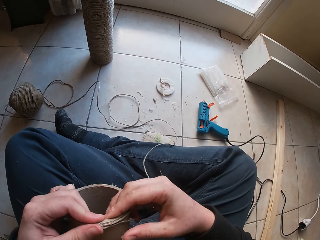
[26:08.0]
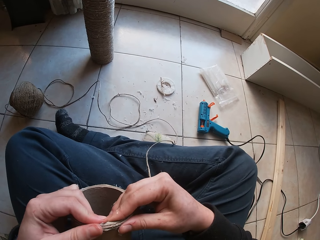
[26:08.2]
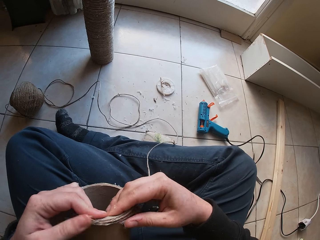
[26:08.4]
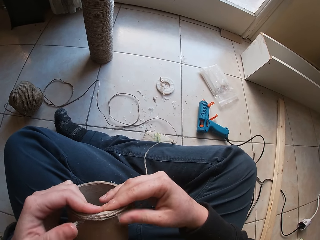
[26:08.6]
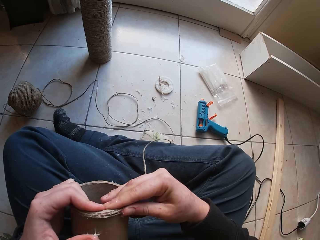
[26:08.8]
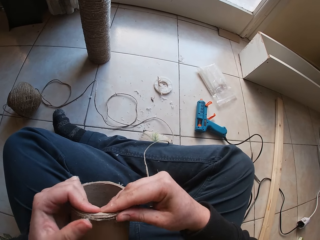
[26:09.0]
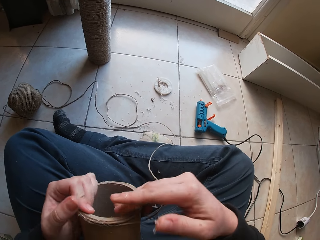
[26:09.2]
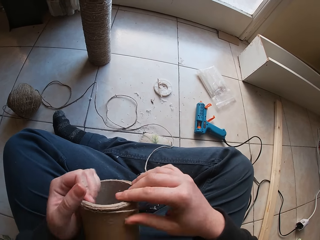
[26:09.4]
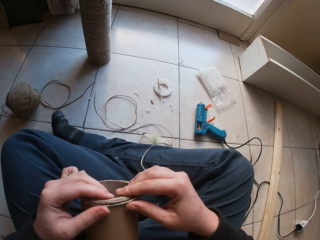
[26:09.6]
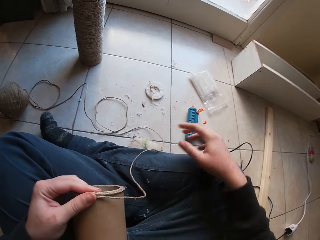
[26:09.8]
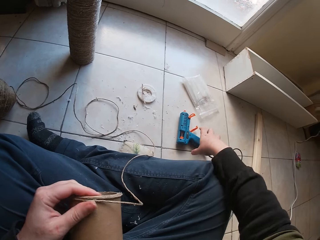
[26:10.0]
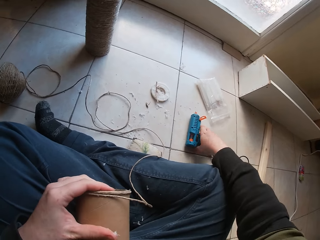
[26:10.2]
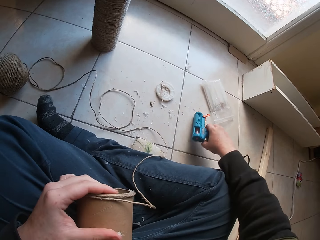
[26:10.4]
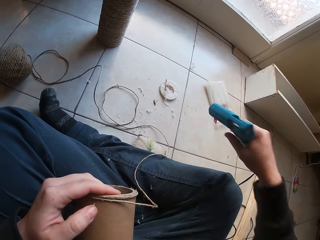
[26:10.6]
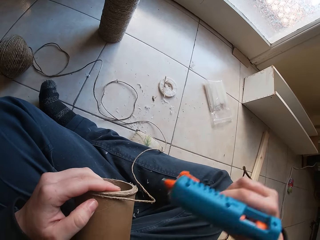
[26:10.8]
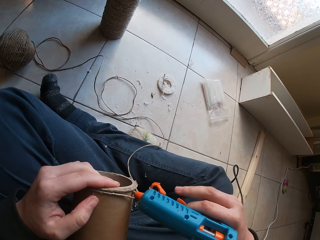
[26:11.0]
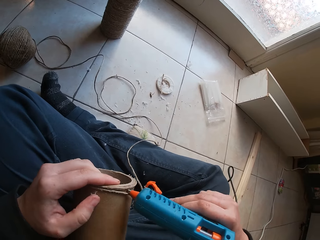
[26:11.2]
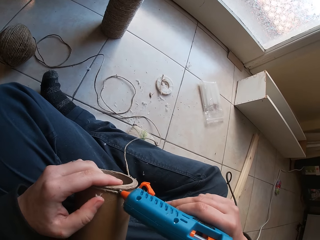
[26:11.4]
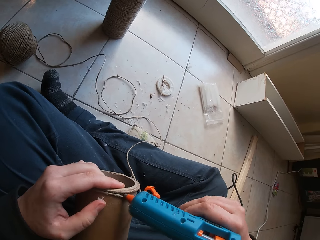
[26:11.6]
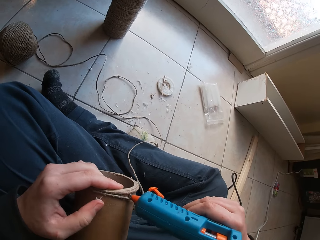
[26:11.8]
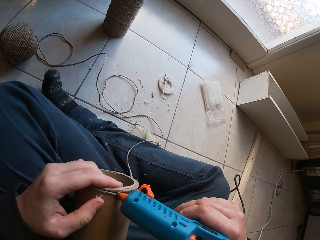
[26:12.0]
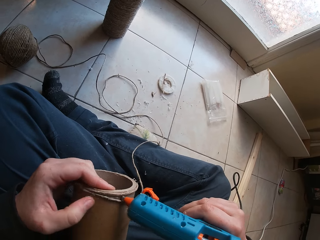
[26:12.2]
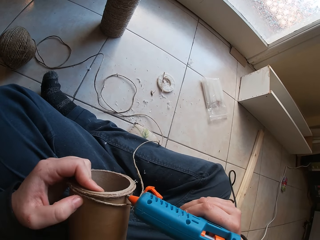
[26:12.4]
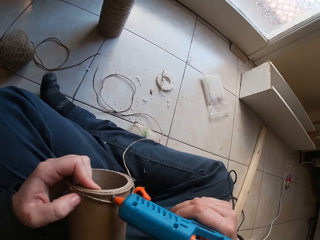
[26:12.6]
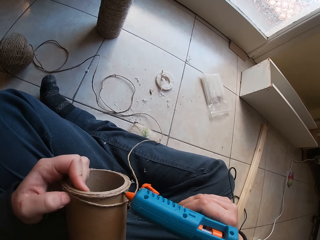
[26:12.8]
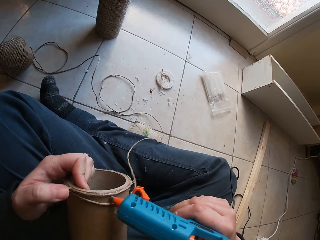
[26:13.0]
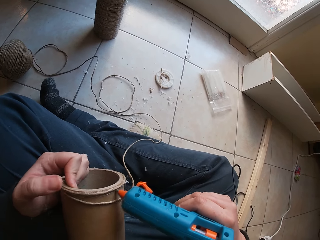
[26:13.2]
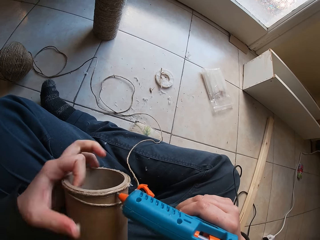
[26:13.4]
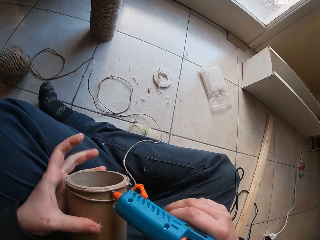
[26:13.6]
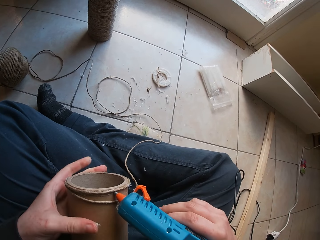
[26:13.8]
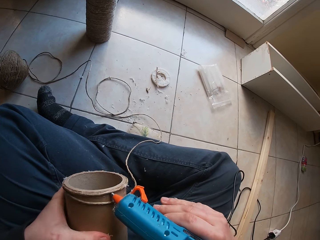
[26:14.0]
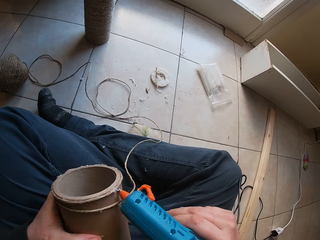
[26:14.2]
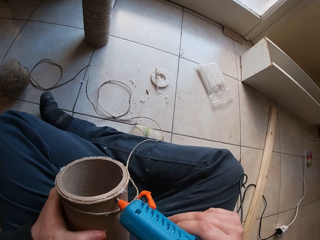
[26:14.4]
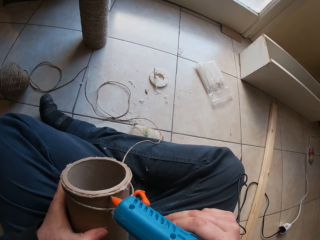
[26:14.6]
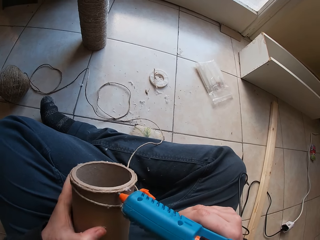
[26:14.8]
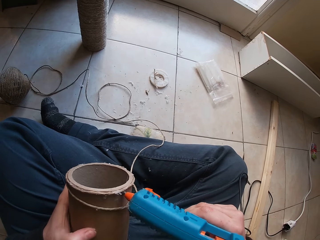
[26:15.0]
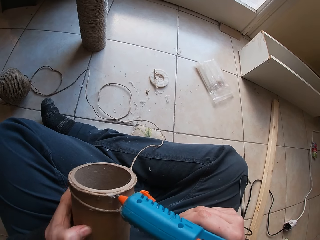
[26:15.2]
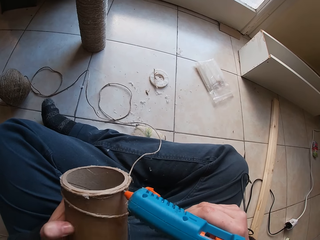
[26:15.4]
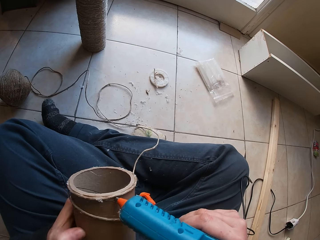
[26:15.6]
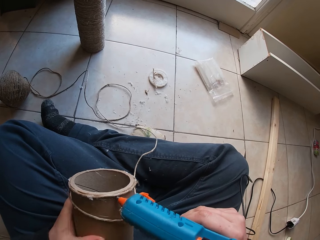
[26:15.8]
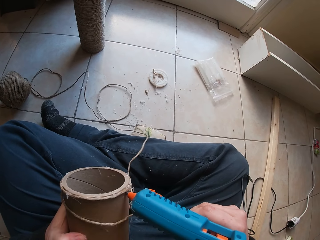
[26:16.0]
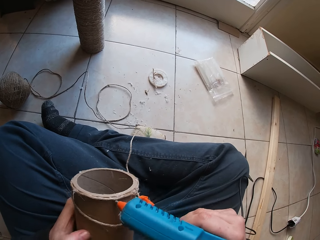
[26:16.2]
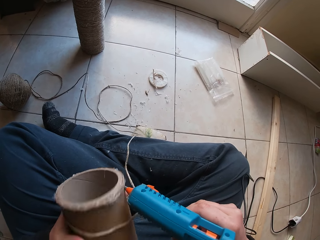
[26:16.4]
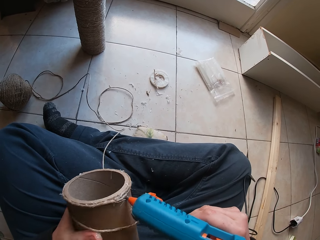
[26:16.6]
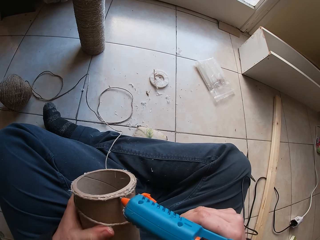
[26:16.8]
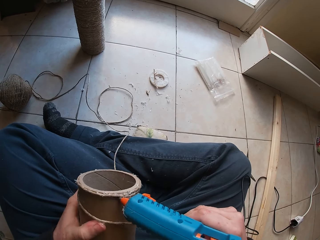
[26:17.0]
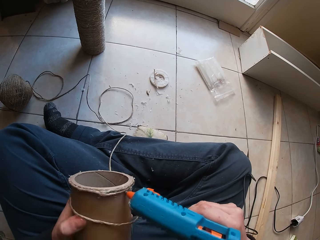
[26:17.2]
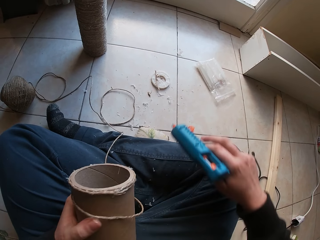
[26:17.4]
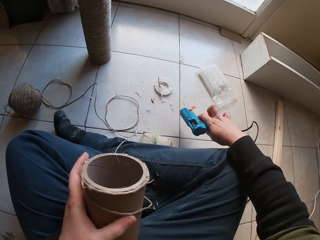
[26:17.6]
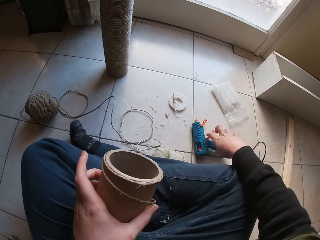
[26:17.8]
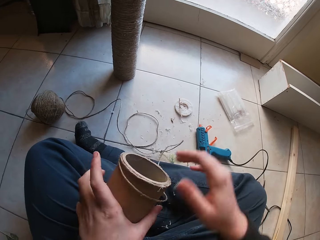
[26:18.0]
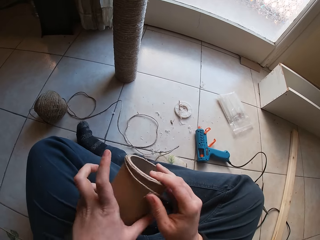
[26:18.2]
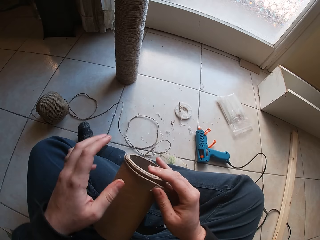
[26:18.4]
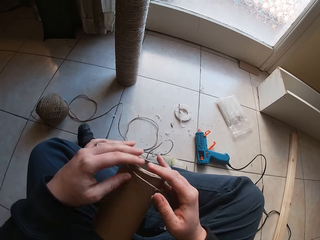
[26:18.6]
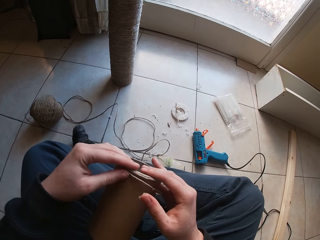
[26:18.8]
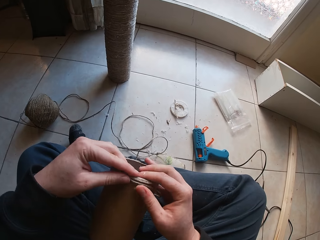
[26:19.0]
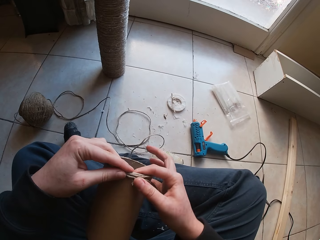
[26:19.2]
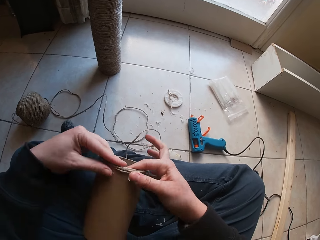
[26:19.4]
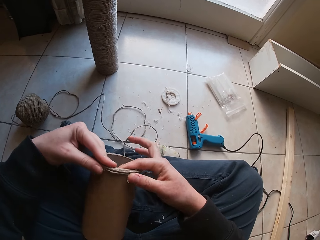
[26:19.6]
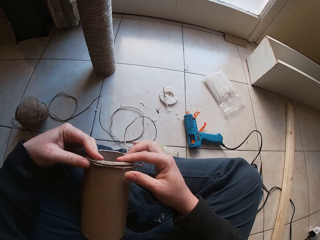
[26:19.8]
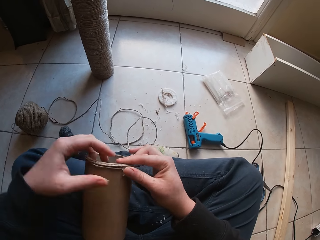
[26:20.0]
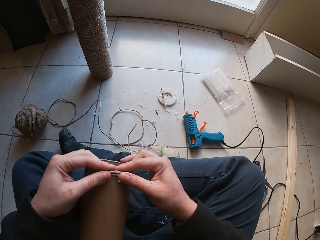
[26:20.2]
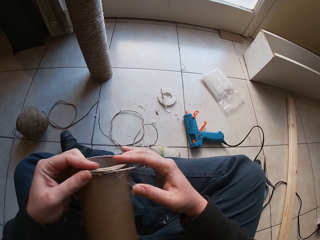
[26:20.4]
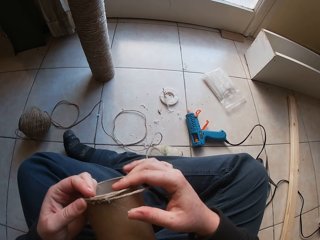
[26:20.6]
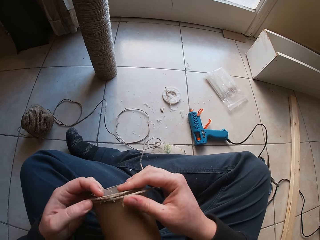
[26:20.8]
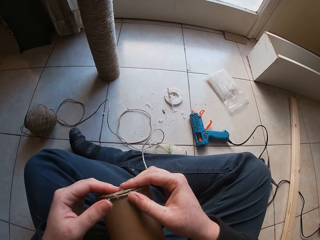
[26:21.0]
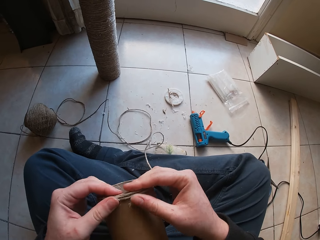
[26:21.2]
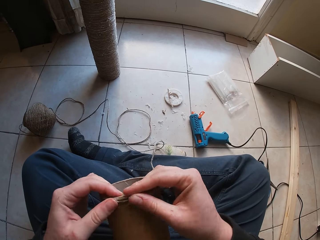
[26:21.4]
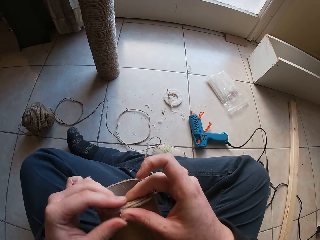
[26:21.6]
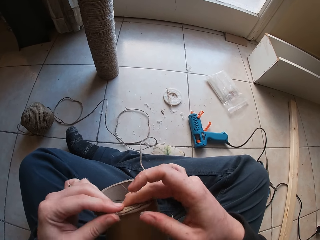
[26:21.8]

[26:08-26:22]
The camera wearer picks up the glue gun on the floor with her right hand. She puts the glue on the cardboard tube in her left hand with the glue gun in her right hand. She drops the glue gun on the floor with her right hand. She wraps the yarn around the cardboard tube in her left hand with her right hand.

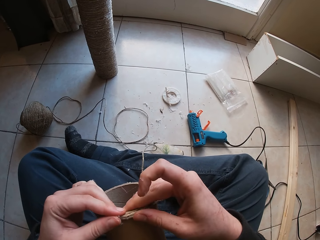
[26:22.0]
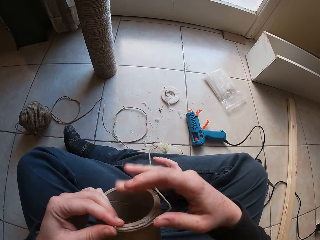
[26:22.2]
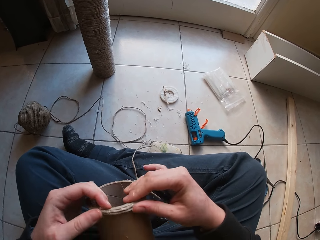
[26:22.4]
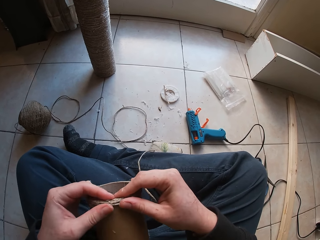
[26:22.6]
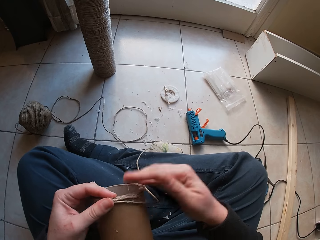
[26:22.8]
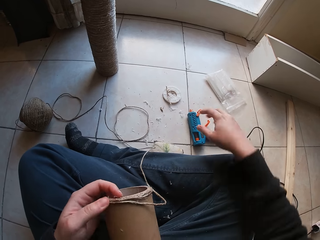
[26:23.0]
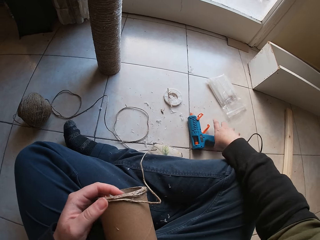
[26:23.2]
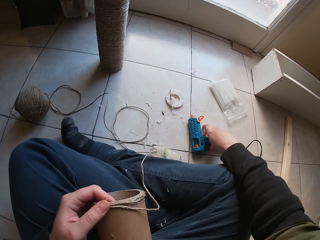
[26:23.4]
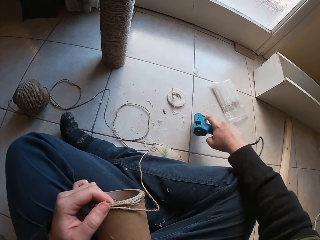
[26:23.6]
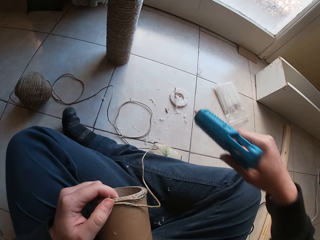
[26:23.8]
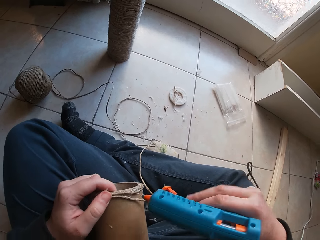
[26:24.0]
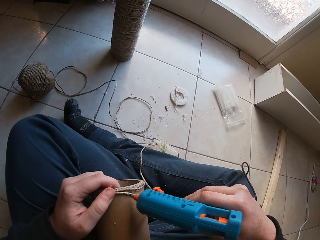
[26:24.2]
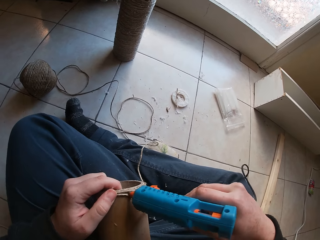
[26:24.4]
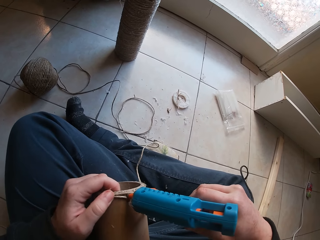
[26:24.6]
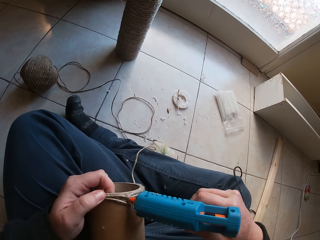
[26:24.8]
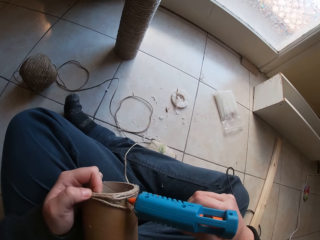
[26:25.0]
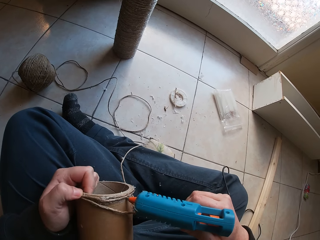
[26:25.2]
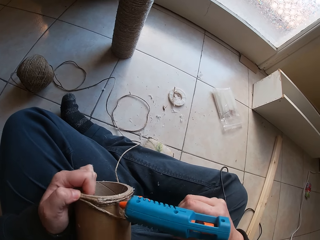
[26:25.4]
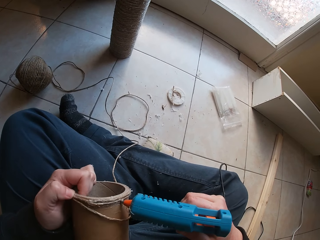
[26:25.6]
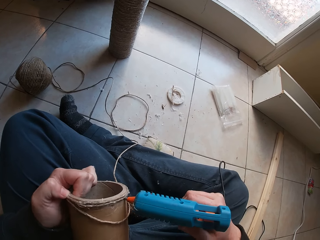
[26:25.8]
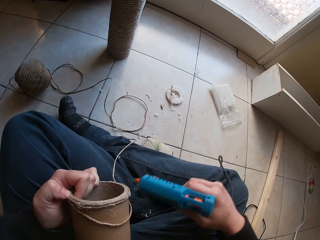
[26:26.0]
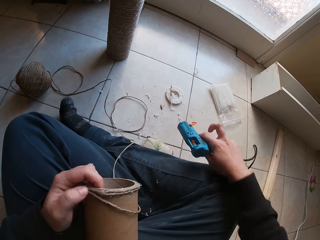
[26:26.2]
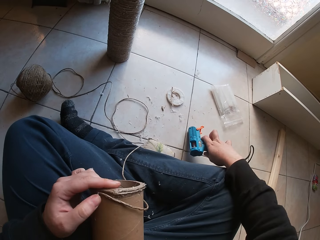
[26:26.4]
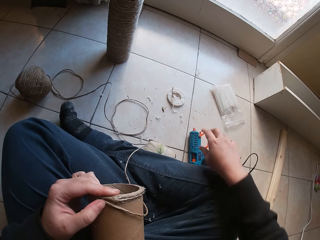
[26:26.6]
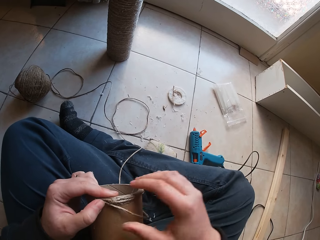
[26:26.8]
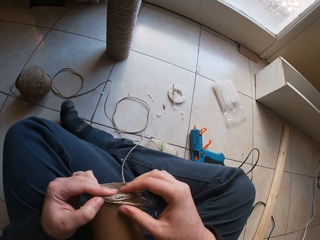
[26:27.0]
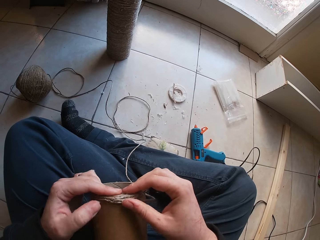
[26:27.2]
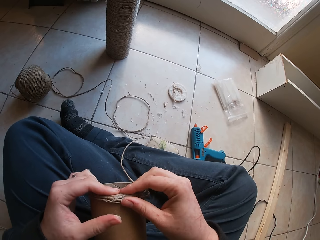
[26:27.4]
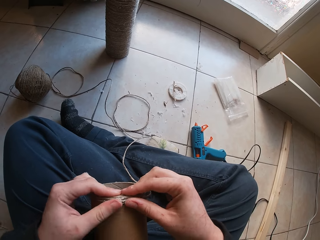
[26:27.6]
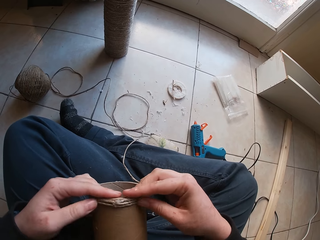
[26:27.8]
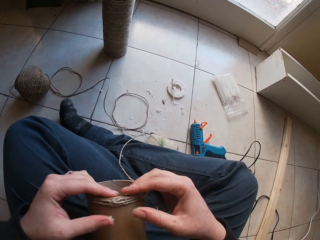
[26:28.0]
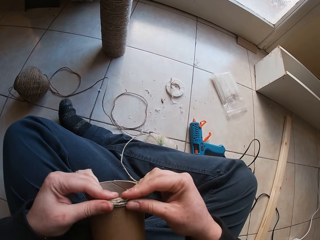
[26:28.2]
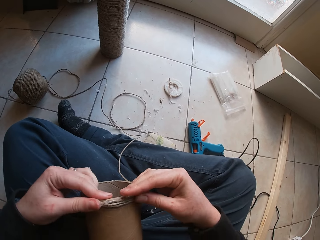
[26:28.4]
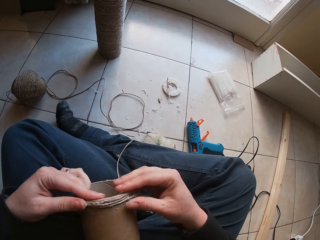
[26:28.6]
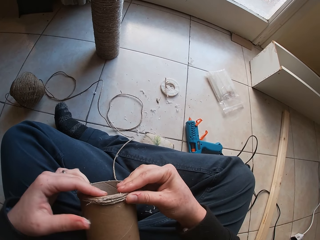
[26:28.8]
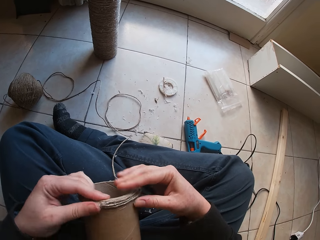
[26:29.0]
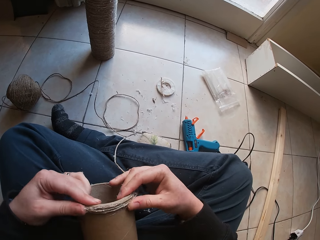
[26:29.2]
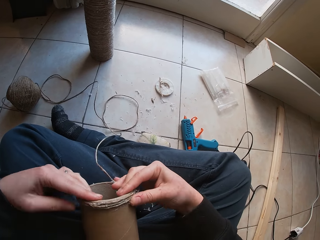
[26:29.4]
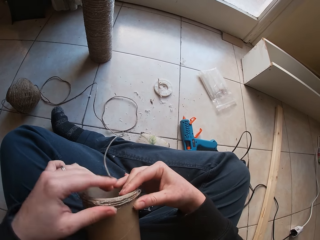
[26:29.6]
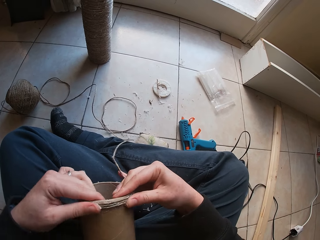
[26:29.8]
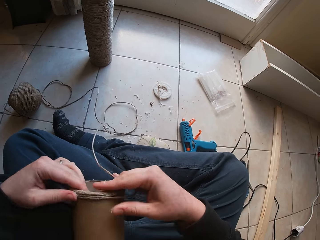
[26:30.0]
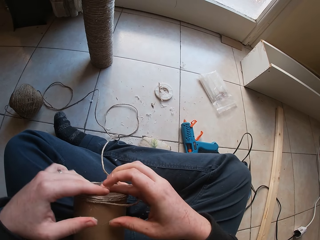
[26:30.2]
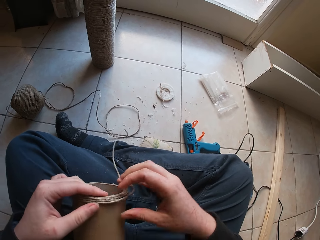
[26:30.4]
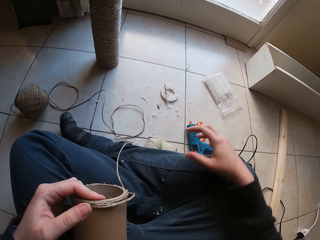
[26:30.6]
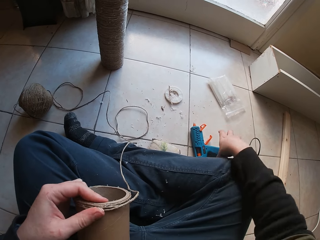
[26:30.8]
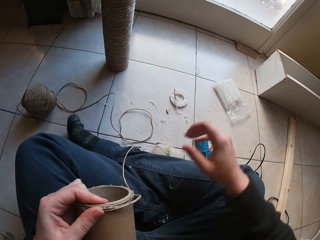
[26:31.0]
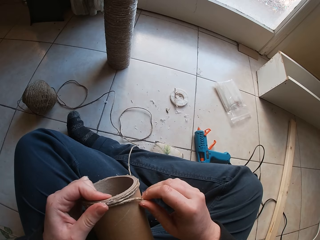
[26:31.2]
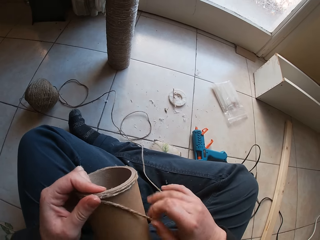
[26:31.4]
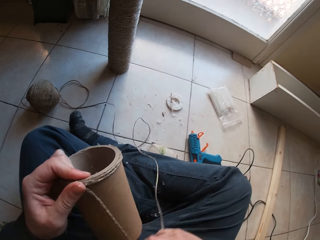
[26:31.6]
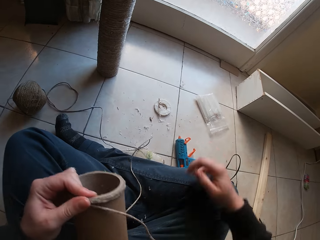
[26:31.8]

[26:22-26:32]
The camera wearer picks up the glue gun on the floor with her right hand. She puts the glue on the cardboard tube with the glue gun in her right hand. She drops the glue gun on the floor with her right hand. She wraps the yarn around the cardboard tube in her left hand with her right hand. She does a hand movement.
